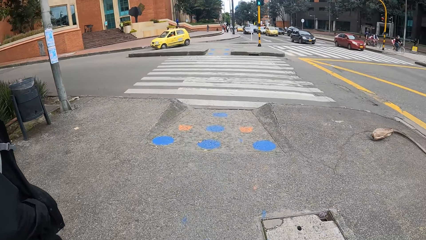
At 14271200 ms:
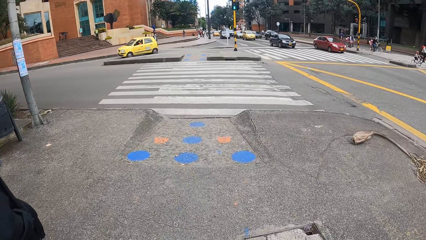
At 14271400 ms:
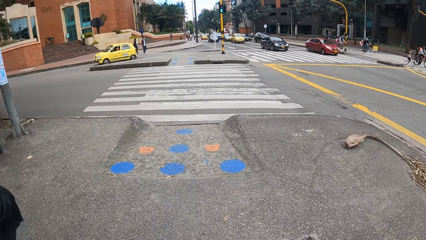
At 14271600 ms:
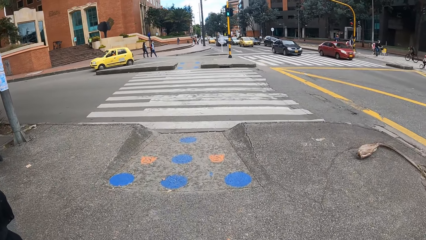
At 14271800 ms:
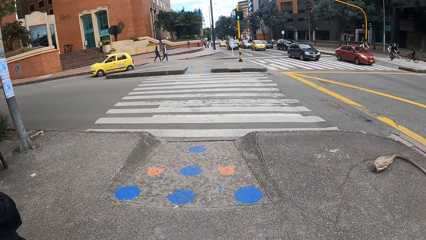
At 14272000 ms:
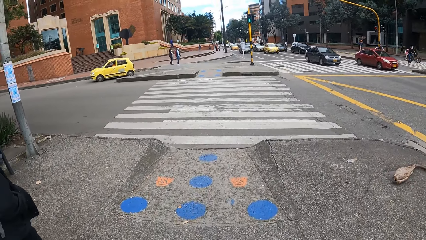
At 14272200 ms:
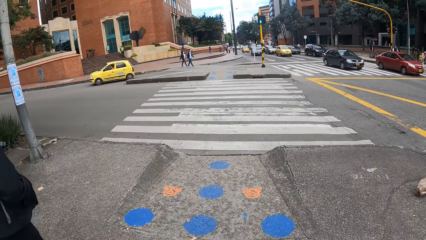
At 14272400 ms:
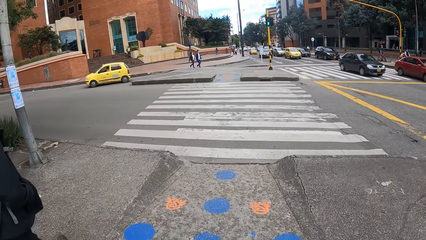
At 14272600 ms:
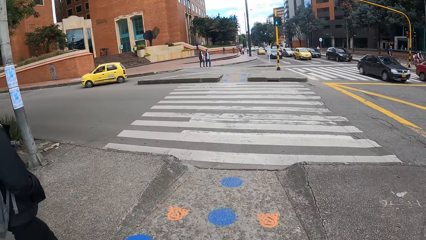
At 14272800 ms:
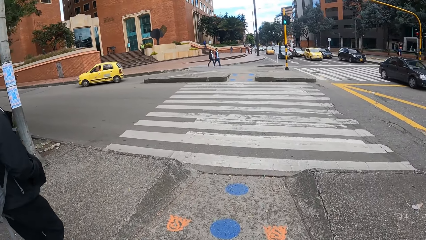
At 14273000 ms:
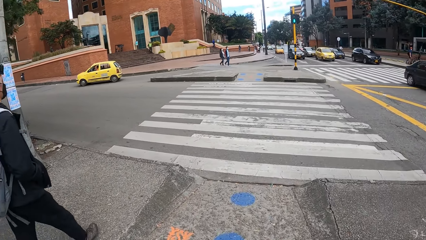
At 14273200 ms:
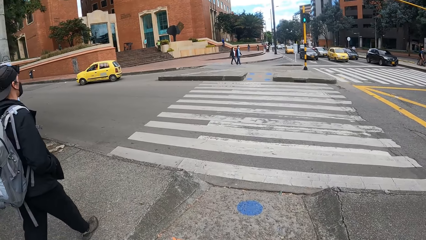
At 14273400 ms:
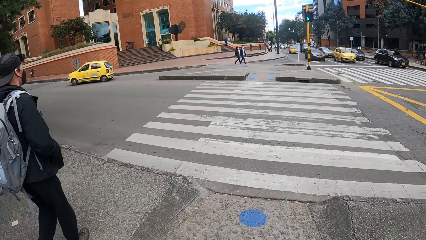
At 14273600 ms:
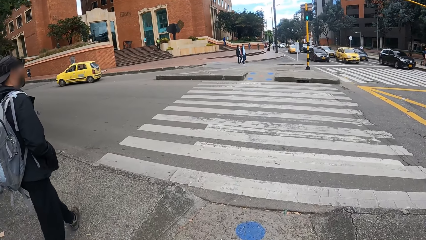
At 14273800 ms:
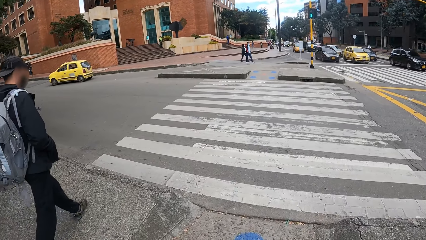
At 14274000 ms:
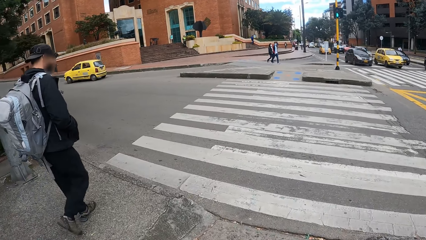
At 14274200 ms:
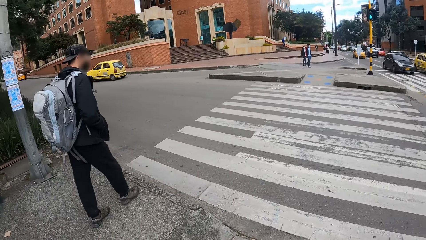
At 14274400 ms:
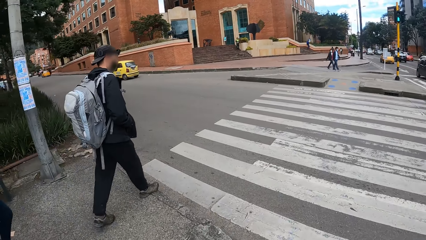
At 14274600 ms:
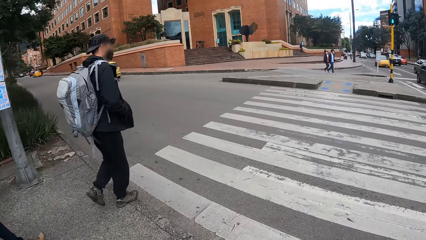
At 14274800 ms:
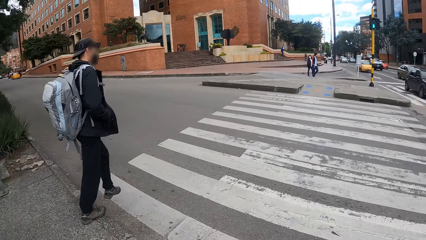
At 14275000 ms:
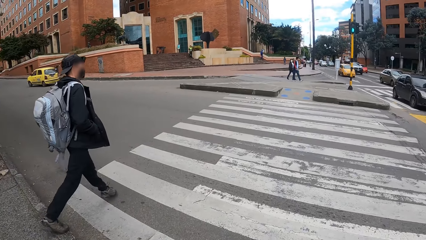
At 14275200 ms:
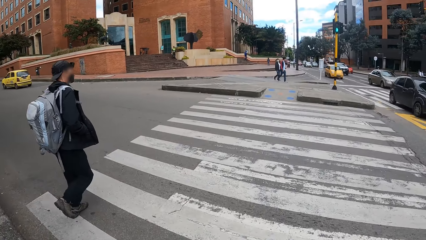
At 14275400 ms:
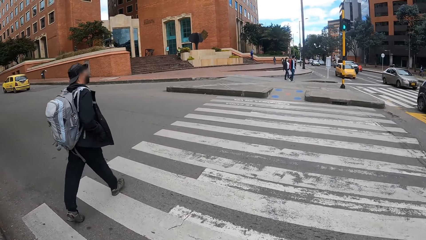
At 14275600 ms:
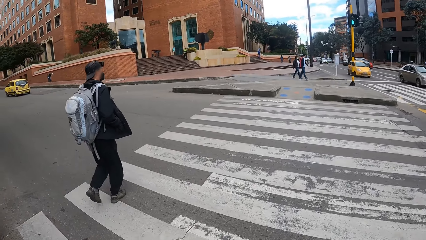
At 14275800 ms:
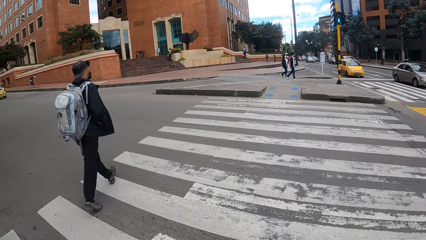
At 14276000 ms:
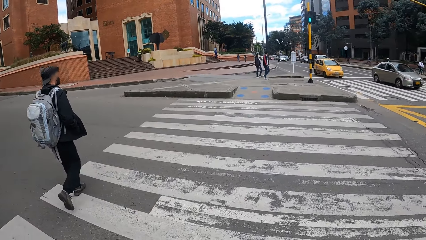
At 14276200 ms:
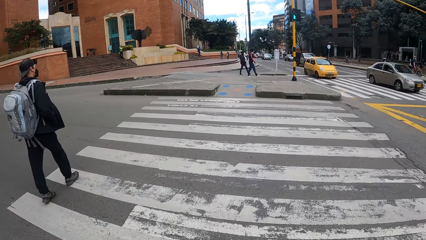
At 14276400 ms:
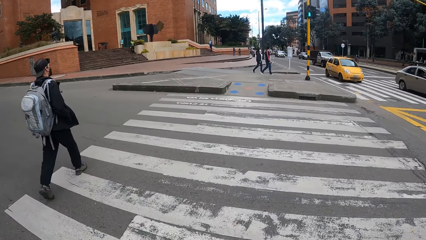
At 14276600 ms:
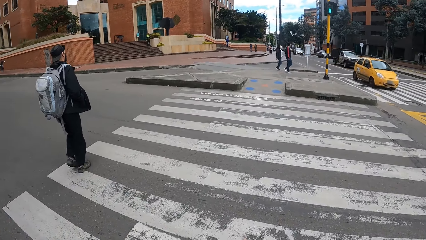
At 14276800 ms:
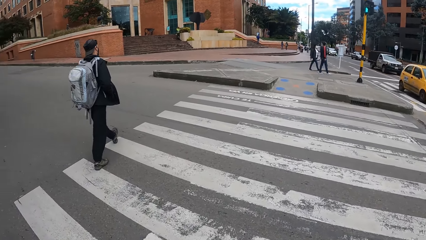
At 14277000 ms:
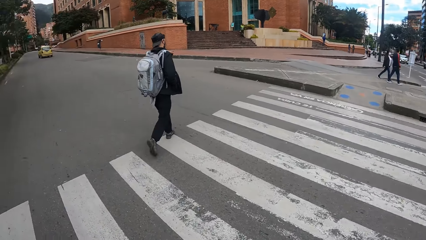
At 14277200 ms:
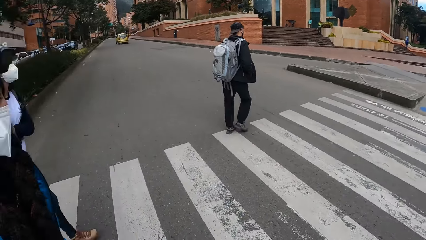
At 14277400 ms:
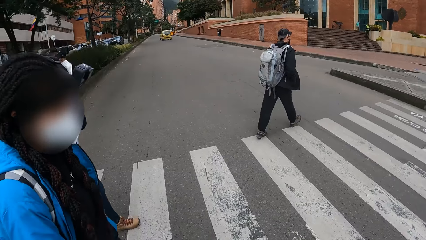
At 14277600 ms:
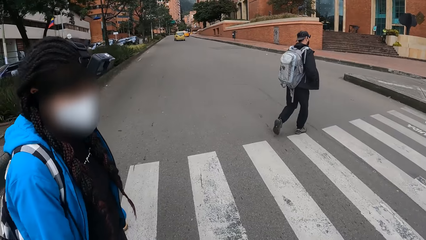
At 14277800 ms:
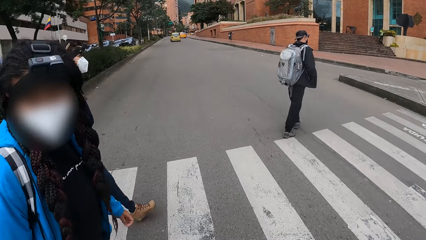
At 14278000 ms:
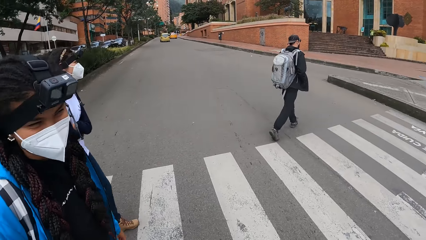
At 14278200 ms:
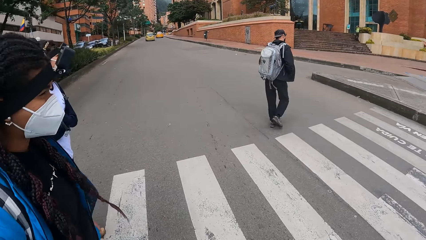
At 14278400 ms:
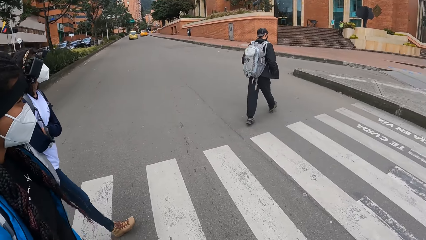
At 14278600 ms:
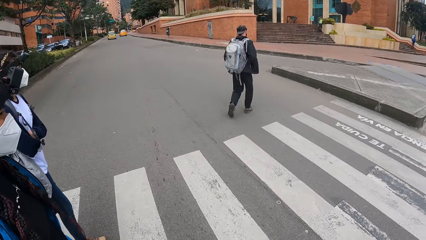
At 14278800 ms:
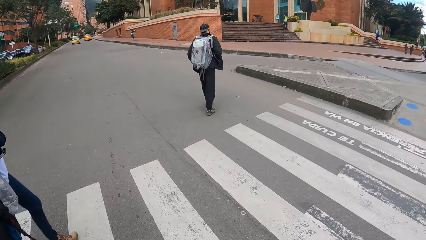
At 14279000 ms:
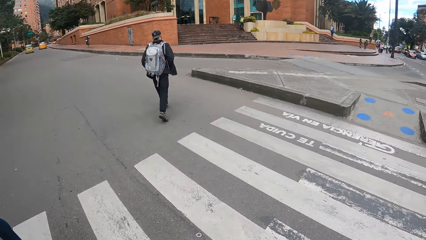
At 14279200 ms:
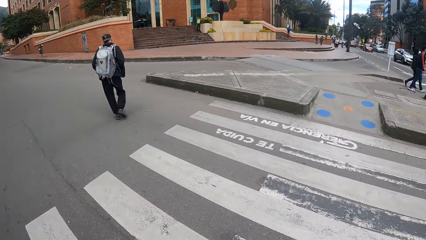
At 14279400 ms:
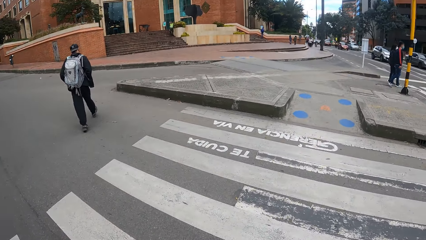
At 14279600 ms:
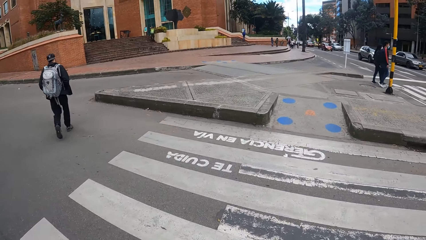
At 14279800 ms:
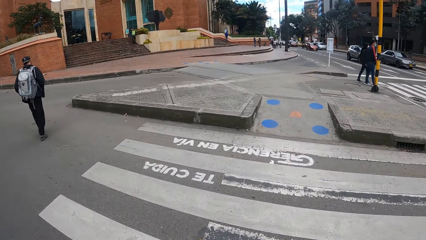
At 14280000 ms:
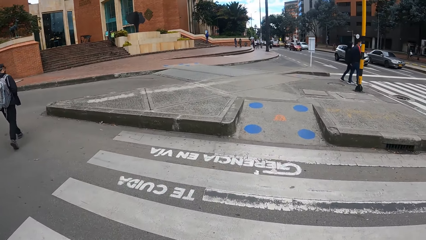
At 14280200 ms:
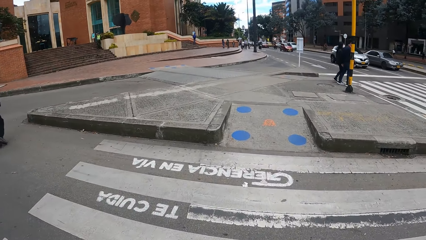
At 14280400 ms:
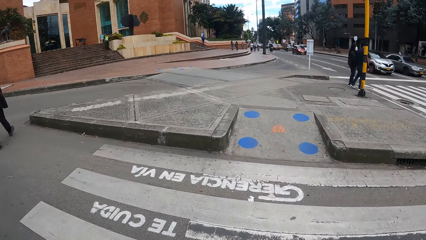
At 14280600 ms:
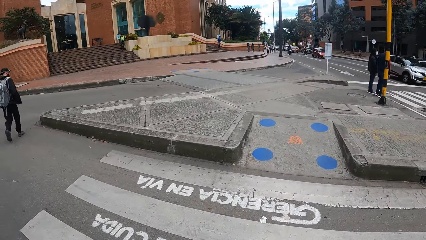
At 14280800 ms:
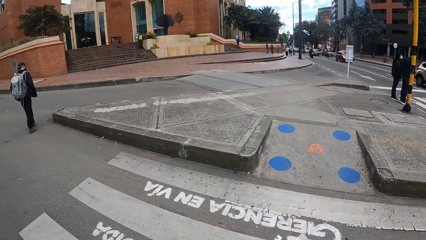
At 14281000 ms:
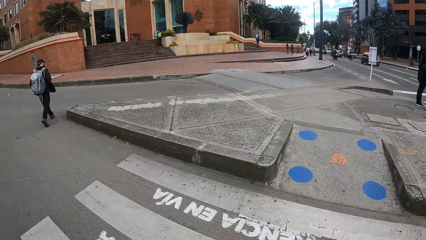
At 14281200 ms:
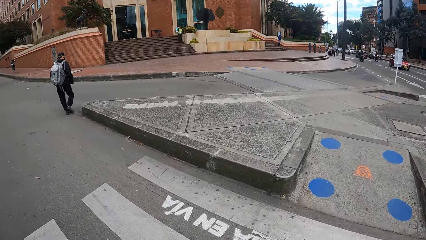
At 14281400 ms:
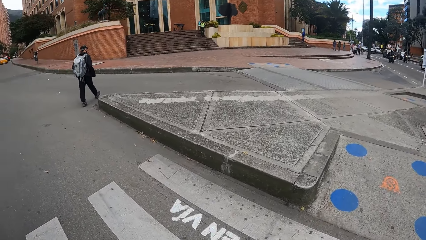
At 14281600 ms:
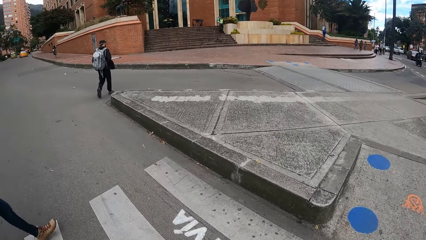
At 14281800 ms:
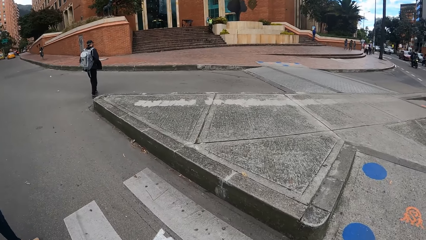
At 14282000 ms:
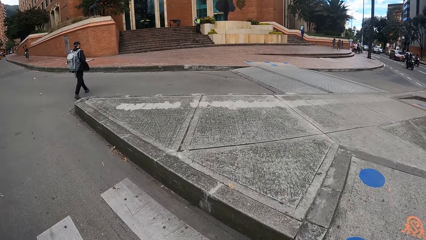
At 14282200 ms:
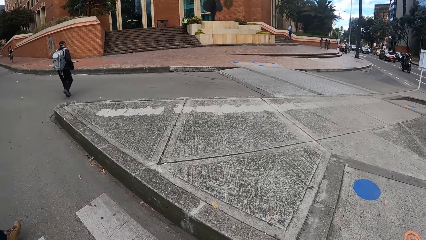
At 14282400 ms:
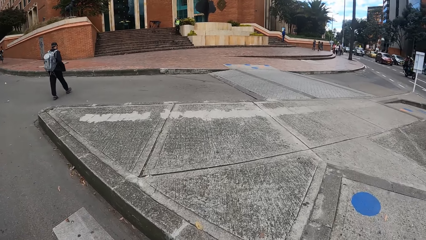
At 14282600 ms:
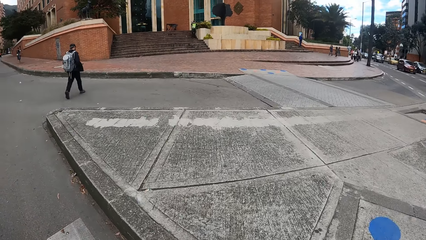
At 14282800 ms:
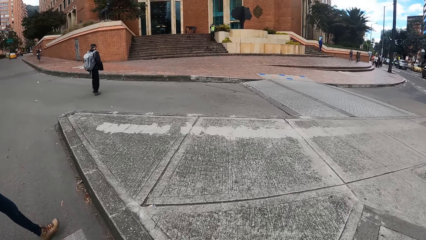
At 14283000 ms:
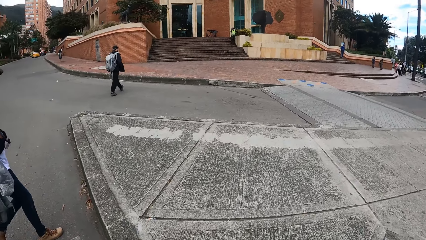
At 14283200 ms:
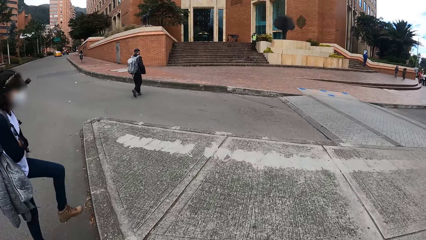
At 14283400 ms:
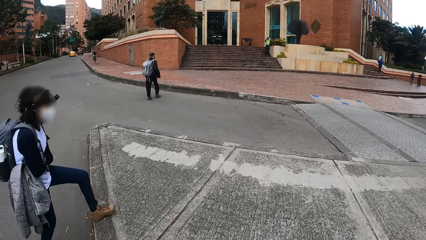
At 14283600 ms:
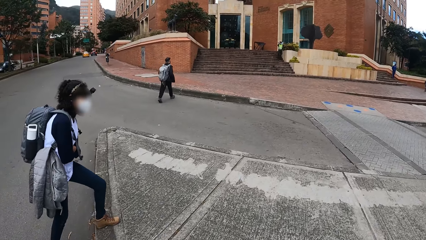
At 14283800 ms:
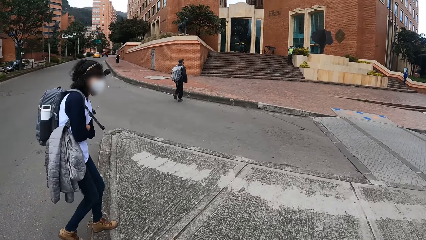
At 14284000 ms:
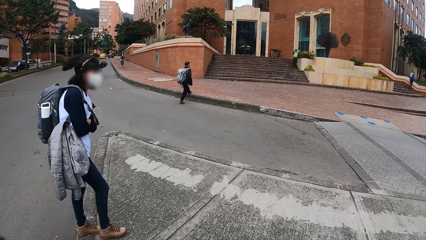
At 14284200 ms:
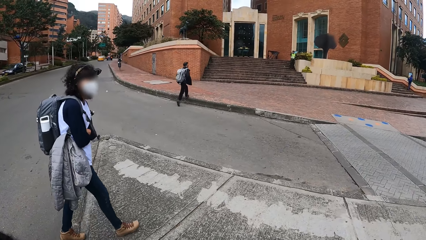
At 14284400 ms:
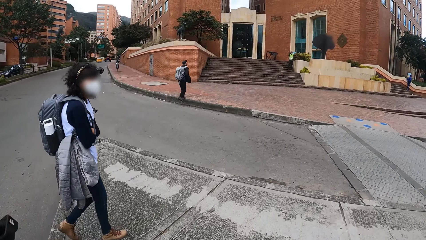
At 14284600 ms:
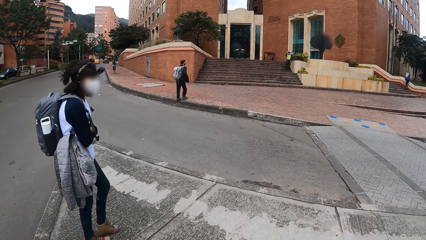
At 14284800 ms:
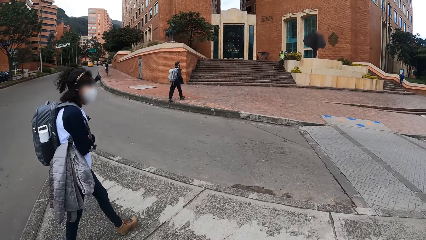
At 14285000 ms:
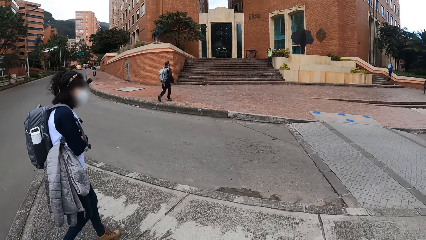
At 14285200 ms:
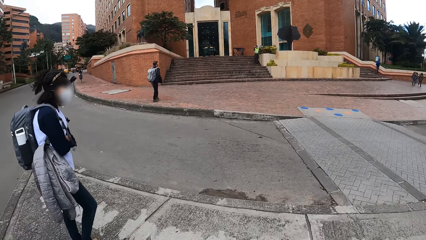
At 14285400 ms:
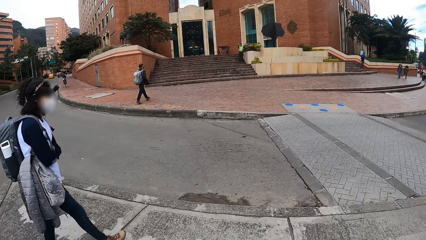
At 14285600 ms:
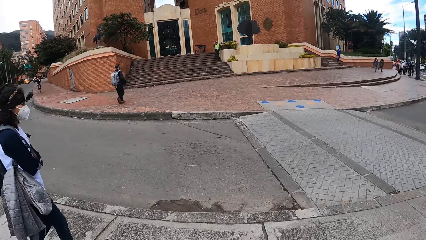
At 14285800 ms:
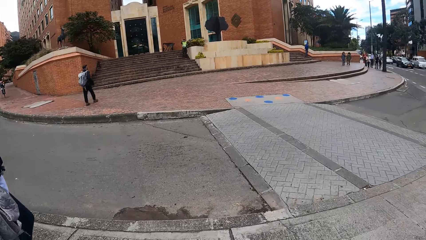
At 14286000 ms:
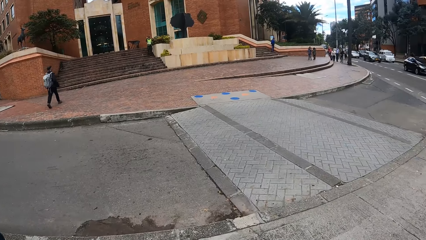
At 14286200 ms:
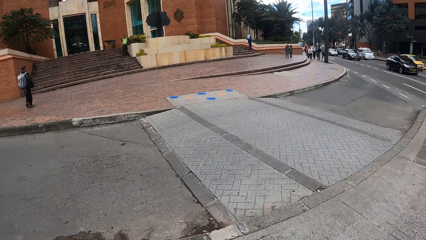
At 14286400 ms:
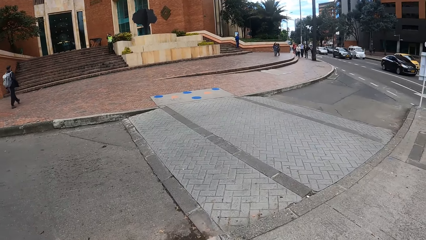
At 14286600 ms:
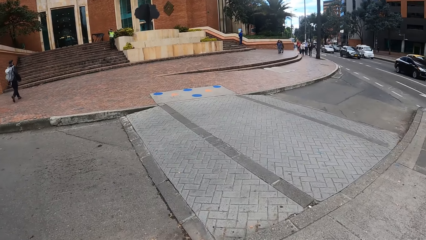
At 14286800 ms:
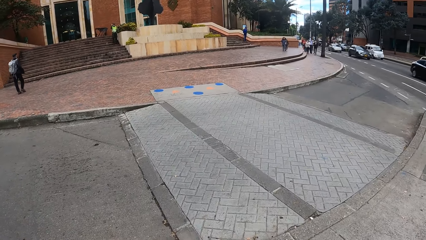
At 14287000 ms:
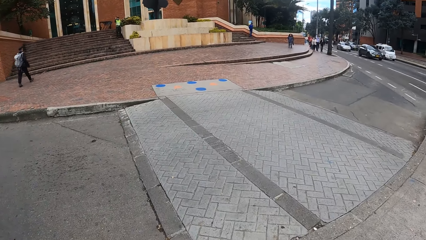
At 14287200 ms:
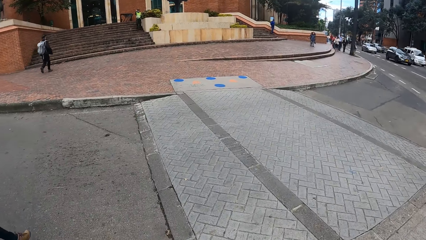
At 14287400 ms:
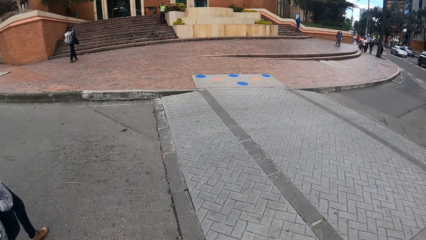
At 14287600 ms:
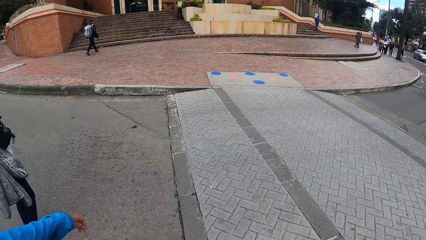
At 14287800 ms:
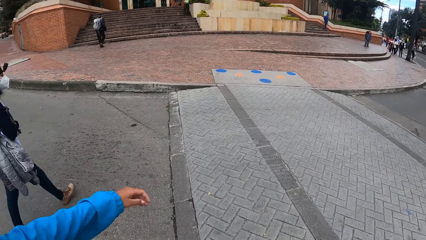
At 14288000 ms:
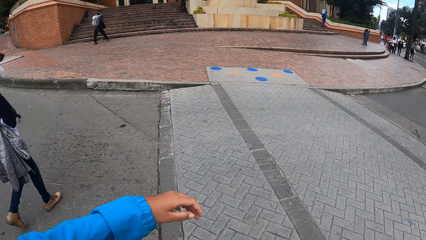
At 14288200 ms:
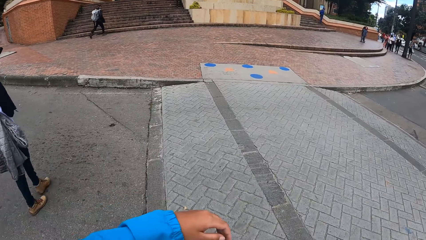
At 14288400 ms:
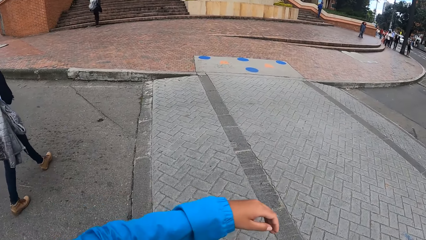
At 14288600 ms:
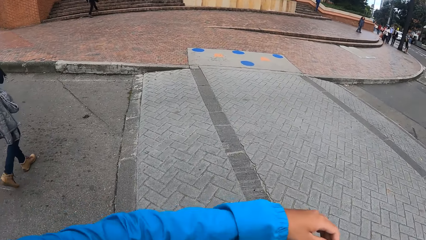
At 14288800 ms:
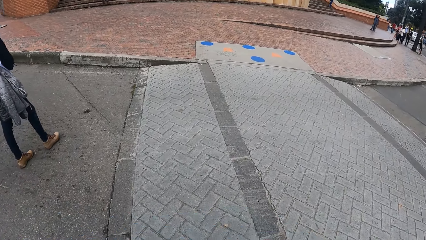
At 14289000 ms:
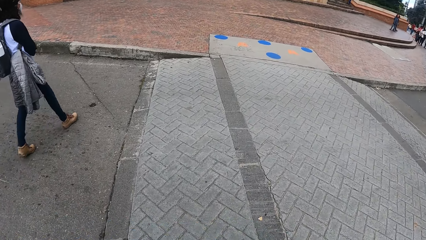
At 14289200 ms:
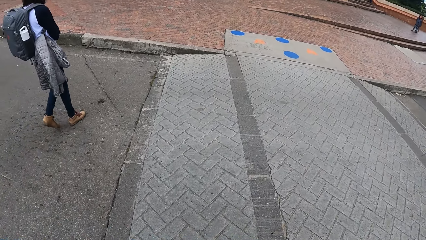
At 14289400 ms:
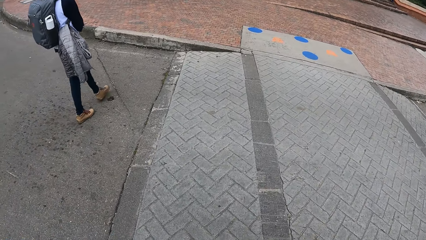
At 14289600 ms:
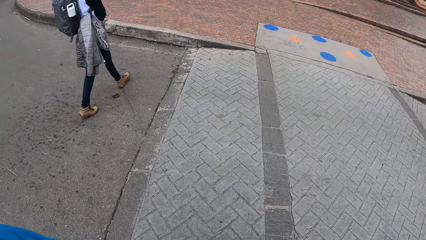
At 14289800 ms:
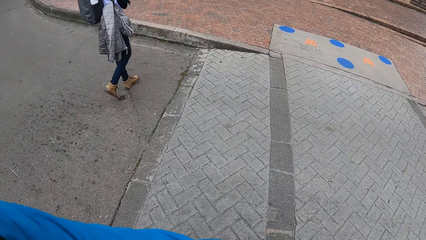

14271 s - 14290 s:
The camera wearer looks around. They cross the road with a group of people. A man walks towards a building along the road.
